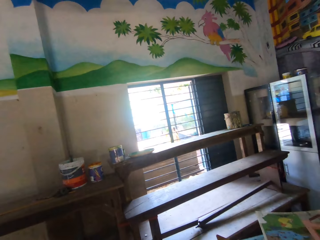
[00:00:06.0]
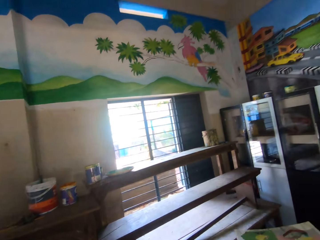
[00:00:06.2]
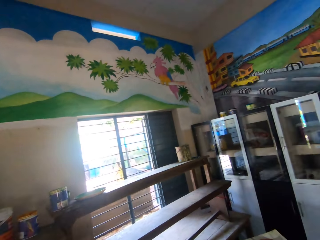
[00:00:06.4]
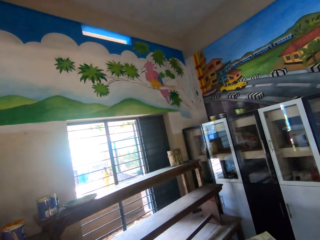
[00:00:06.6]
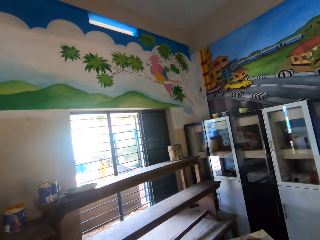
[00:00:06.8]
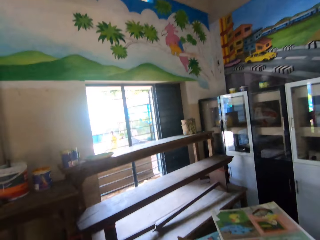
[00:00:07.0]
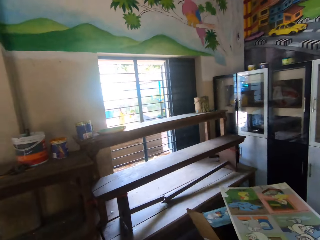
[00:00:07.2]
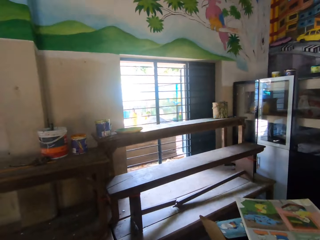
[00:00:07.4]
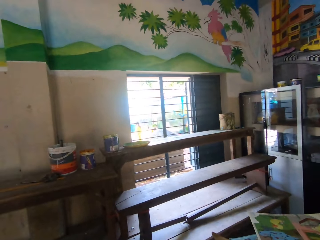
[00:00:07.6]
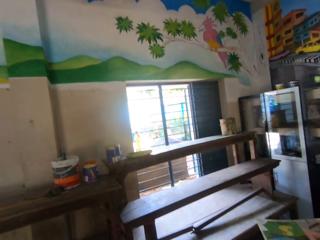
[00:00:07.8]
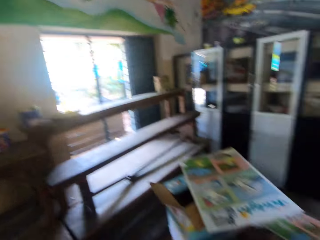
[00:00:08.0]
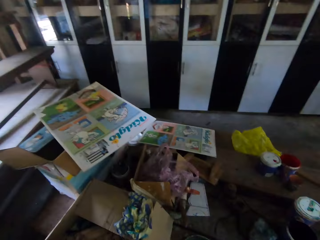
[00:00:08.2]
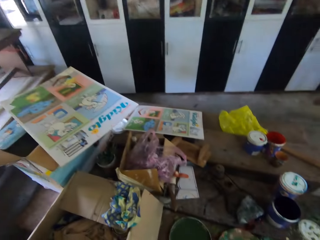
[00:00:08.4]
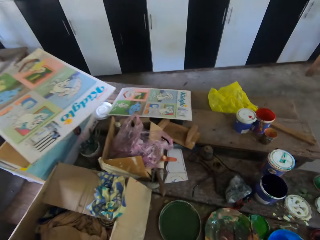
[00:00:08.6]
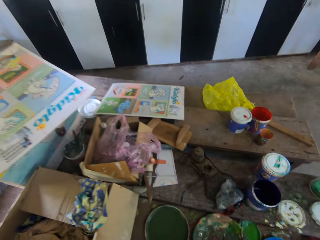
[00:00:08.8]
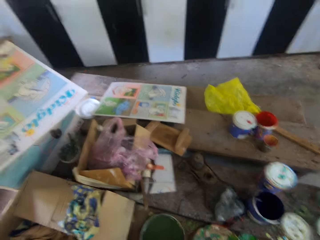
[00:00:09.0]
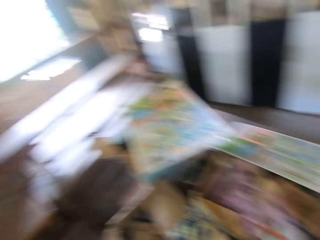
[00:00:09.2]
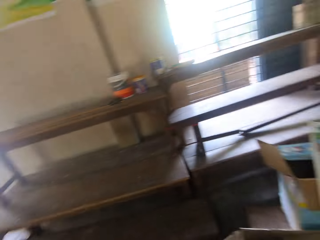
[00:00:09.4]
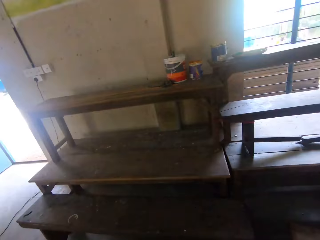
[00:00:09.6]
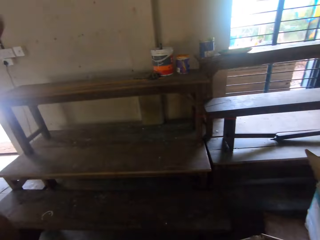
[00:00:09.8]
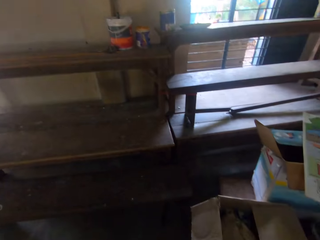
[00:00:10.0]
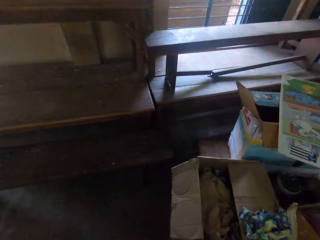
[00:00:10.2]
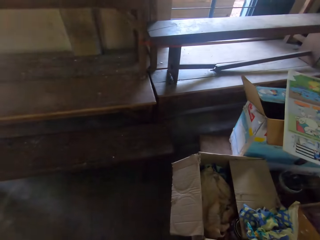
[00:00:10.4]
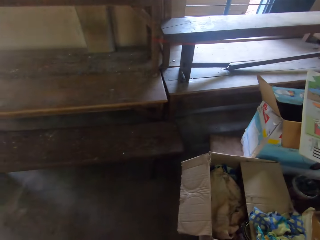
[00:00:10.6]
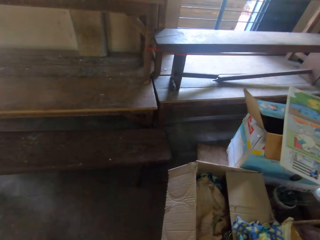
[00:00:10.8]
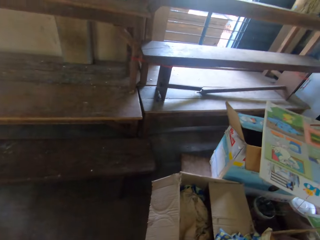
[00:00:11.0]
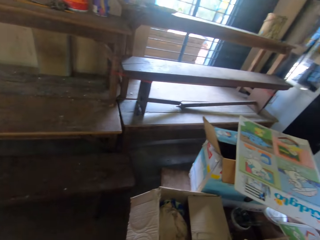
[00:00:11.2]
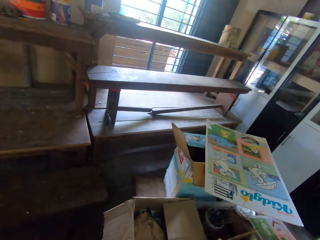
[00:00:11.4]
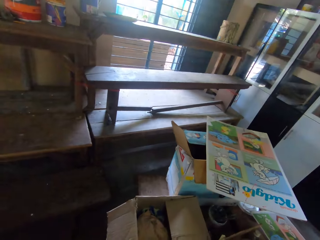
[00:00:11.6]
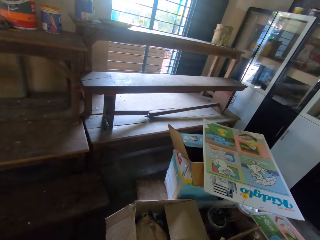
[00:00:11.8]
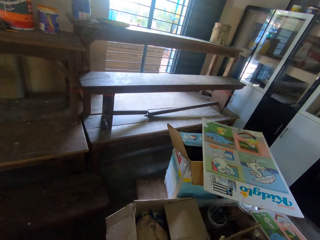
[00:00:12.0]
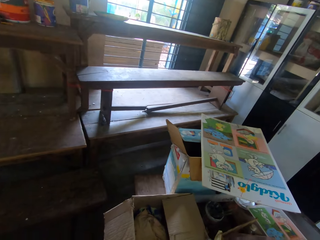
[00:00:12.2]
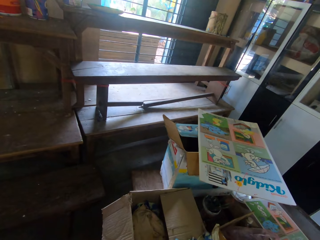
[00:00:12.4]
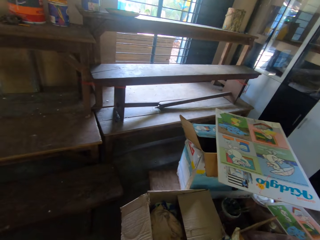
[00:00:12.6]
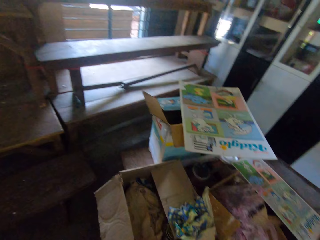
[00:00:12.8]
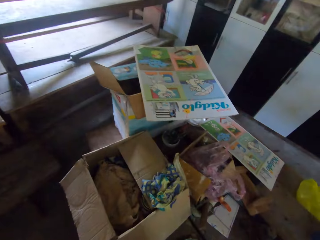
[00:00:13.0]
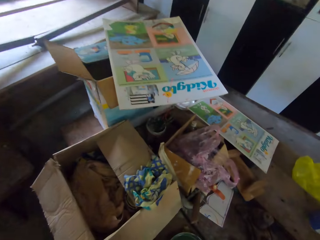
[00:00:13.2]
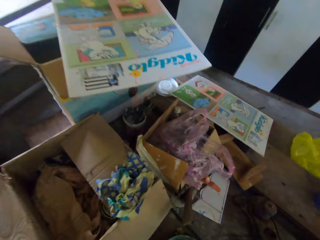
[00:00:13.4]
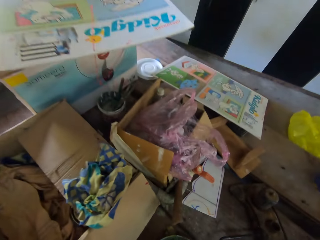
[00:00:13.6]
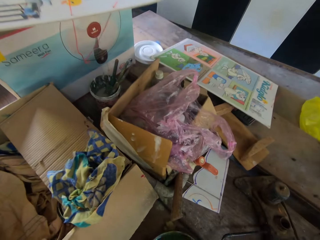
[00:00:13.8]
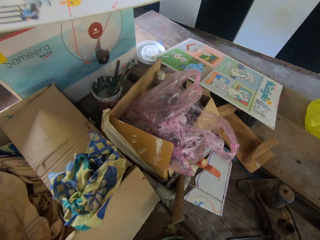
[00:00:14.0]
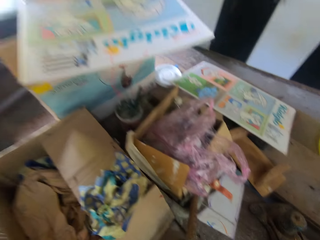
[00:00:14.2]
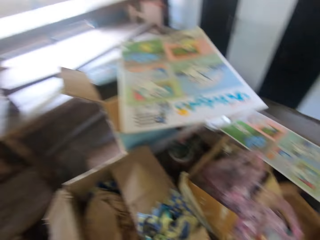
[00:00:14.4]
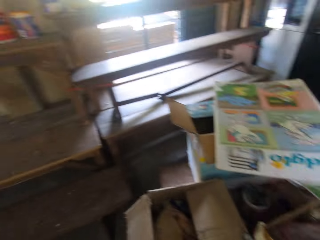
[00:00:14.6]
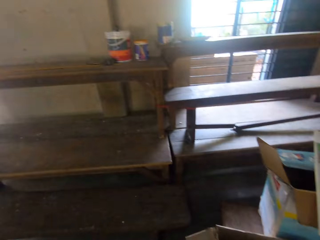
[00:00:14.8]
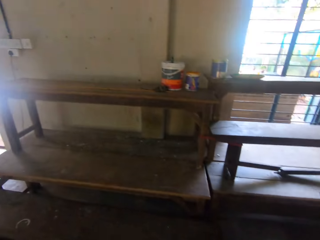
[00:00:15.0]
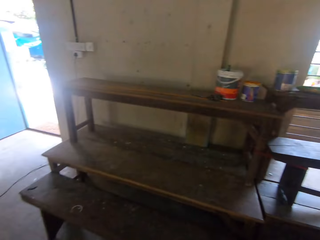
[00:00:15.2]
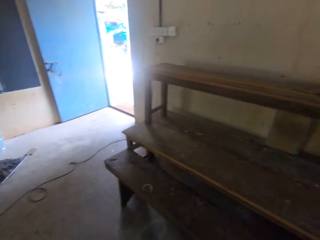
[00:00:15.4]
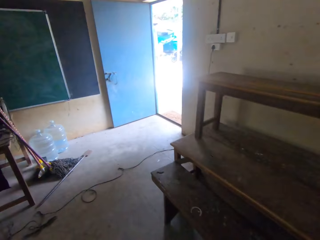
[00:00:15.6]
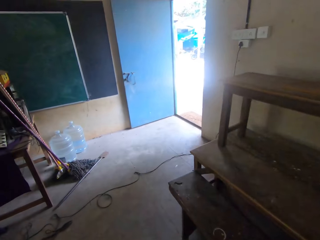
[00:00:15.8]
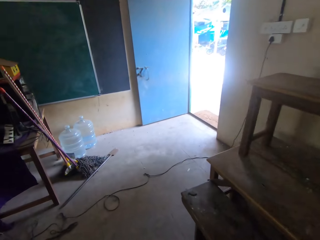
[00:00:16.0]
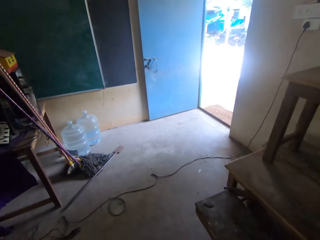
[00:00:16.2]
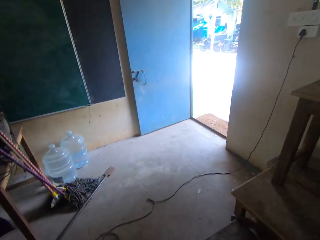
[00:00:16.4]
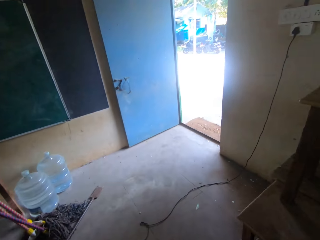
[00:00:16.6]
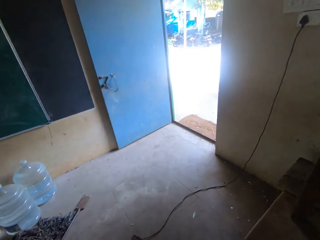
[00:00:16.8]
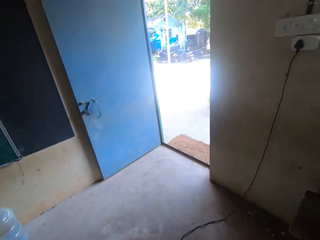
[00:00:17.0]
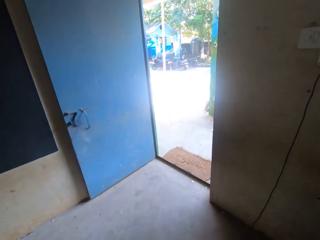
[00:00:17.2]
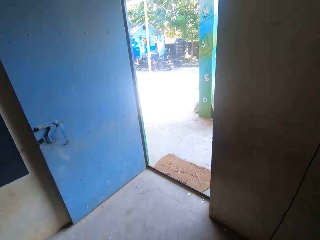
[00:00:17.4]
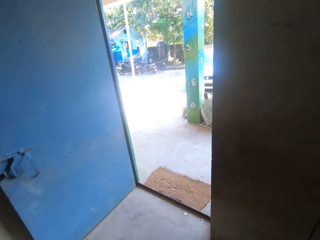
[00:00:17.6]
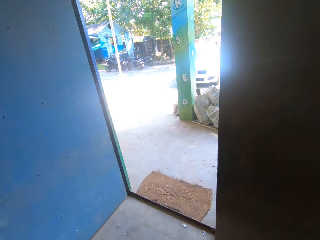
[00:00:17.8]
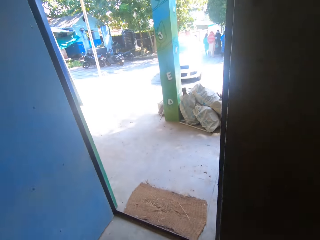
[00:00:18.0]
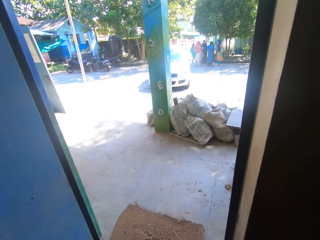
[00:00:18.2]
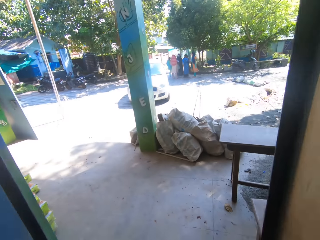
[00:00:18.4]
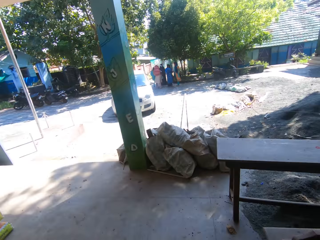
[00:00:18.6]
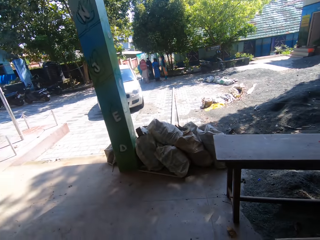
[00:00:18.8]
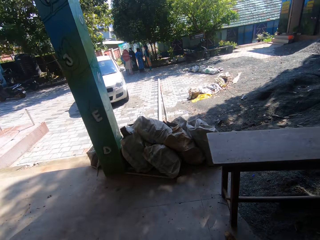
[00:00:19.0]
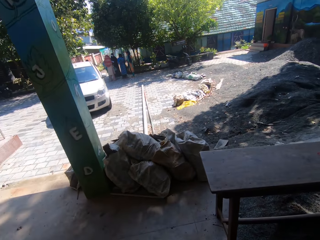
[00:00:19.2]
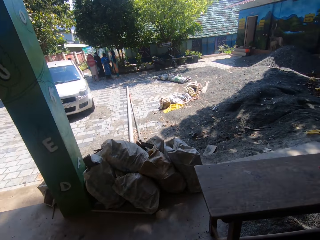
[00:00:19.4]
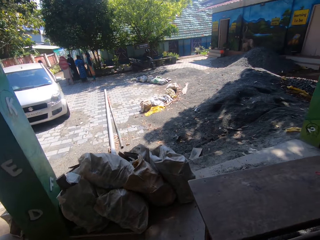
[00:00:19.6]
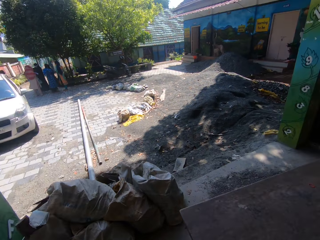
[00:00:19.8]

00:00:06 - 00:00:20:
The camera wearer does something. He picks a paint mixing bowl from a table with his right hand. He moves around the room.

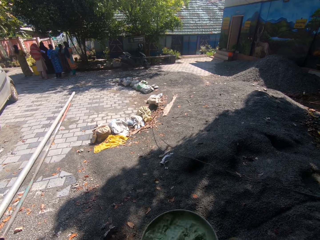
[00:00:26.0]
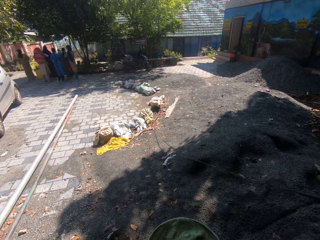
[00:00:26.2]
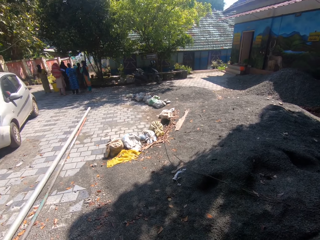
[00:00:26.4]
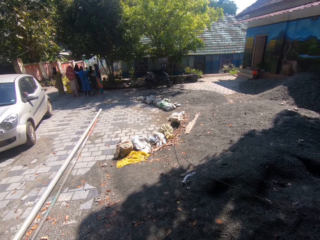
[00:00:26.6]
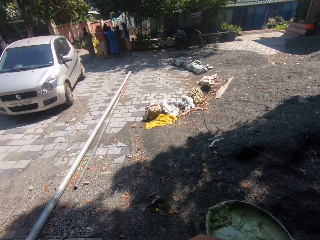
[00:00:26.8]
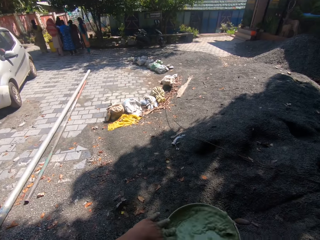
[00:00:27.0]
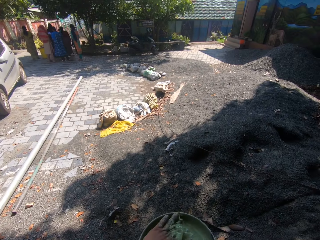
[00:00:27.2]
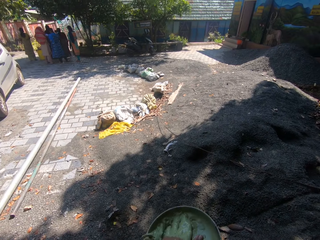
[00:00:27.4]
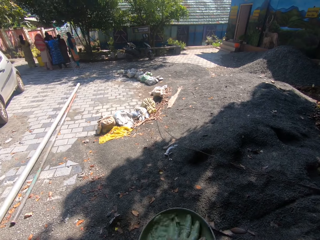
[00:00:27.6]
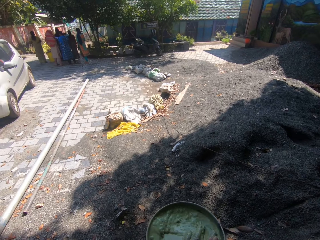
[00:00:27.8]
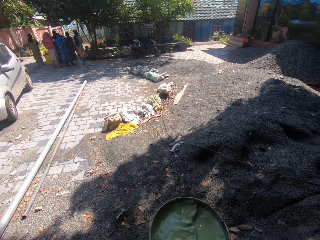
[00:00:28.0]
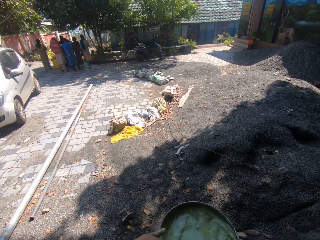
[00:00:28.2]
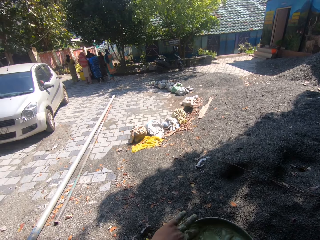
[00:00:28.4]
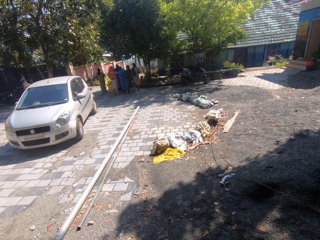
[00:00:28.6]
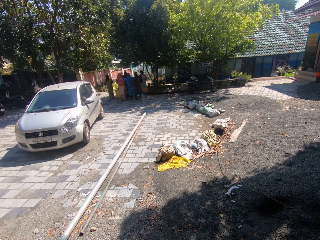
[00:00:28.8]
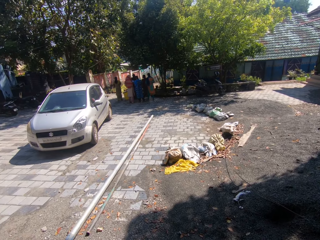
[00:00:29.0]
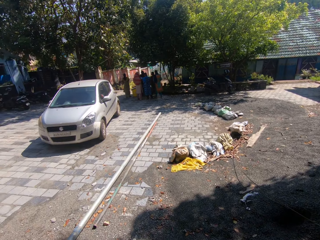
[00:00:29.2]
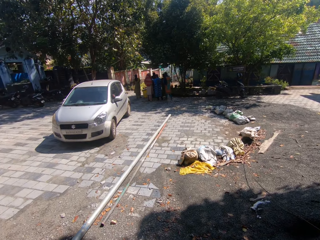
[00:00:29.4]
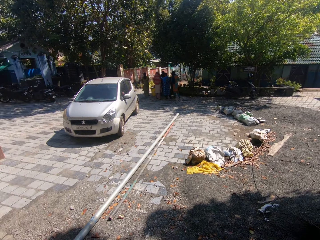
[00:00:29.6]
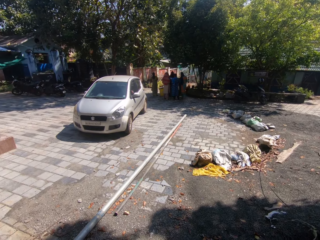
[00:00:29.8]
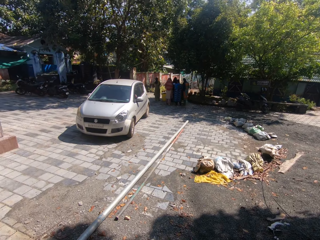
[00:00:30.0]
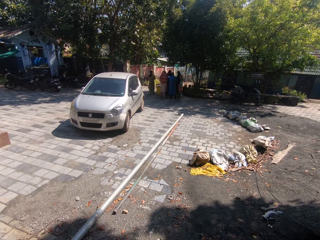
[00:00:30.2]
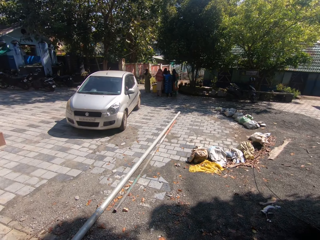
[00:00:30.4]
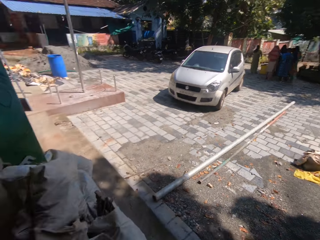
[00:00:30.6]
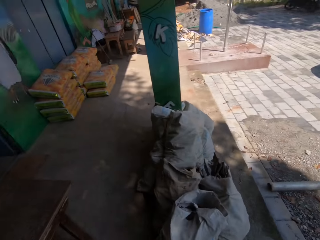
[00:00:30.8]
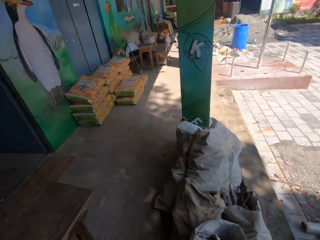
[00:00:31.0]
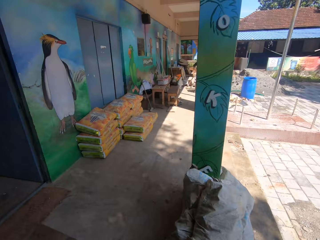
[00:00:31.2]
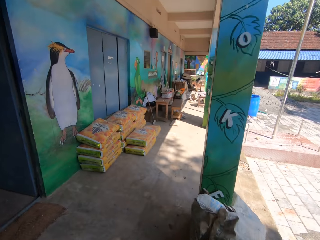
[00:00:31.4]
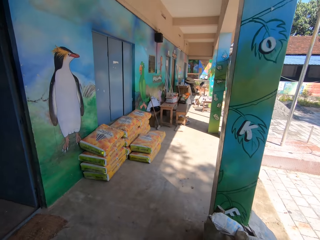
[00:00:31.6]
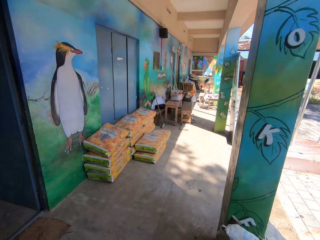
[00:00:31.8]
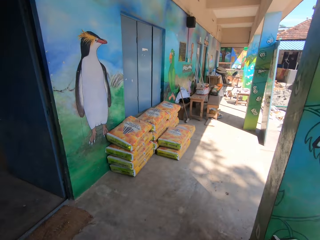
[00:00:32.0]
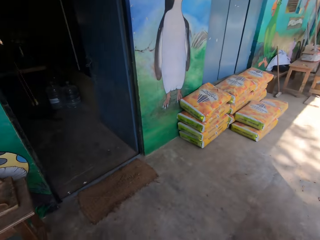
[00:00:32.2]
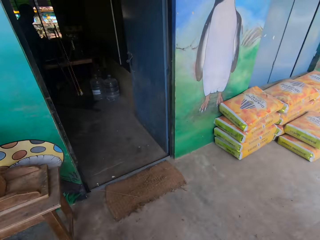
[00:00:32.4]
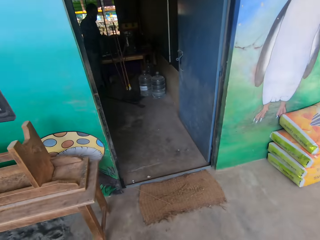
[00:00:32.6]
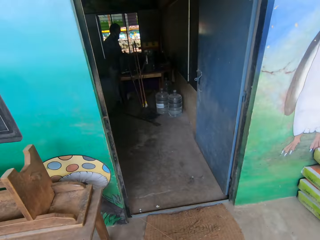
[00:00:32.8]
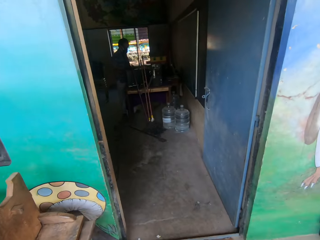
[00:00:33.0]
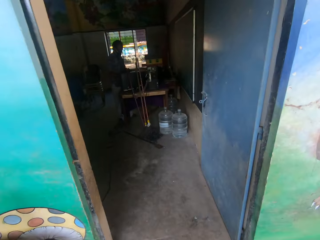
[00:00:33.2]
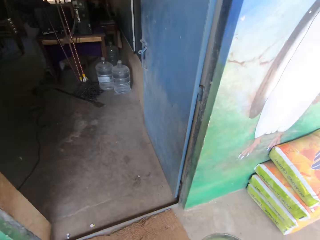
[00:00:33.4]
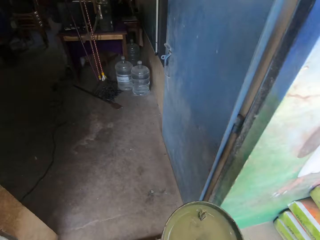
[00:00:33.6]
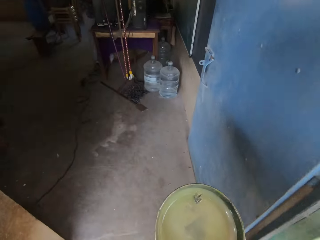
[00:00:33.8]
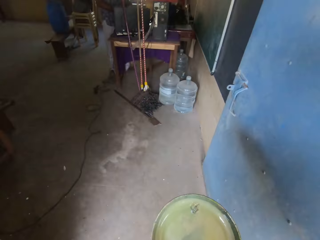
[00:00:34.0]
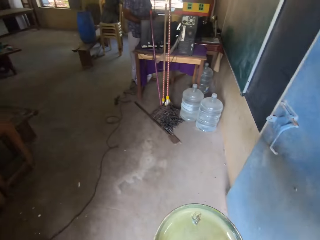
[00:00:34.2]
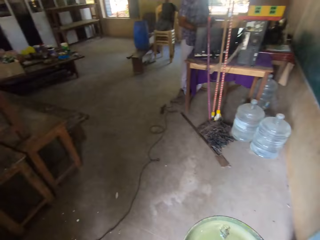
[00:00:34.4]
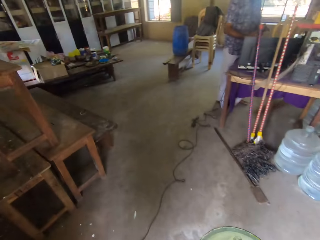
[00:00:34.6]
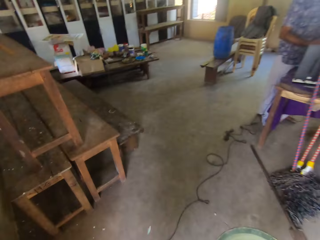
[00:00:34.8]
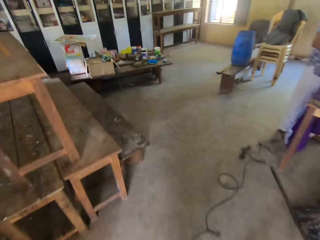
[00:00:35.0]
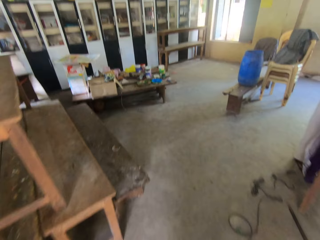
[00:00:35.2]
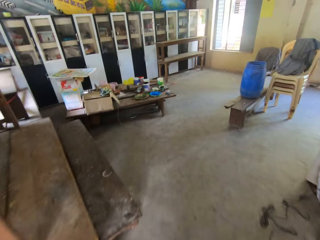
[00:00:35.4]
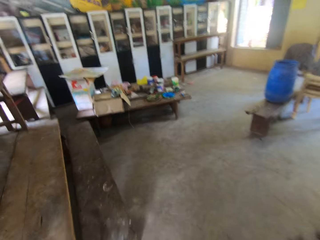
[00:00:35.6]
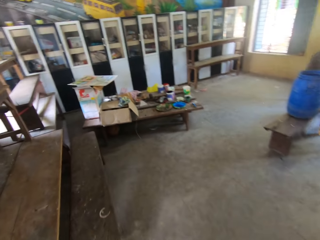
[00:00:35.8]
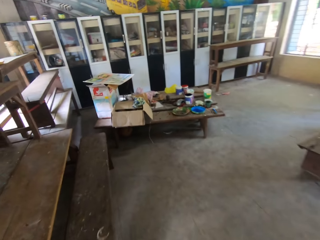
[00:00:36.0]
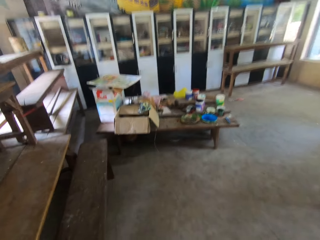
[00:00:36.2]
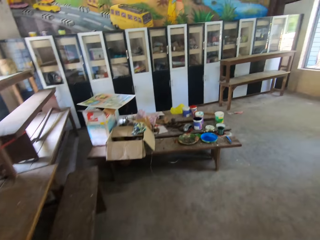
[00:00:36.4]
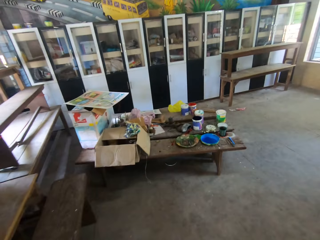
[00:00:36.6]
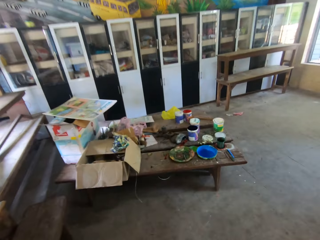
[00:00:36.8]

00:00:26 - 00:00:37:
The camera wearer moves something with both hands. They move around the compound. They look around. They move around the compound. They enter a room.
